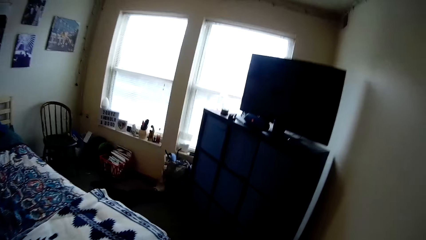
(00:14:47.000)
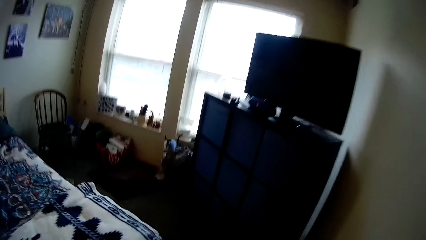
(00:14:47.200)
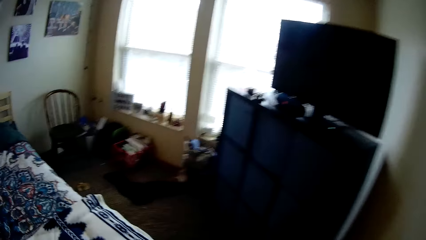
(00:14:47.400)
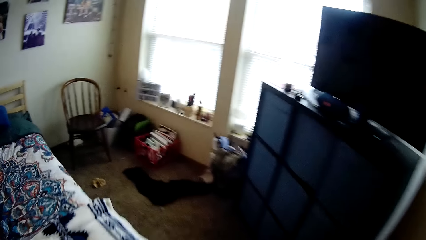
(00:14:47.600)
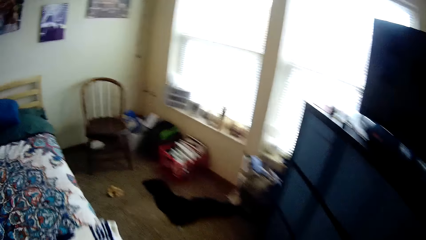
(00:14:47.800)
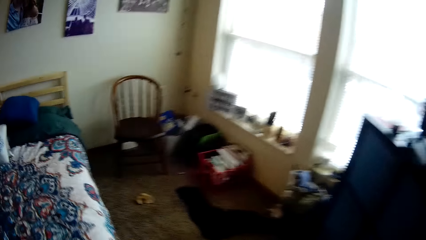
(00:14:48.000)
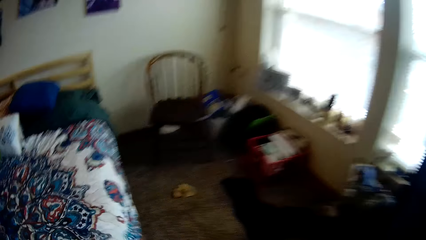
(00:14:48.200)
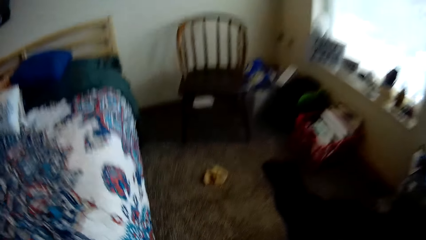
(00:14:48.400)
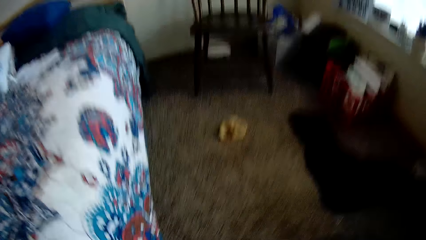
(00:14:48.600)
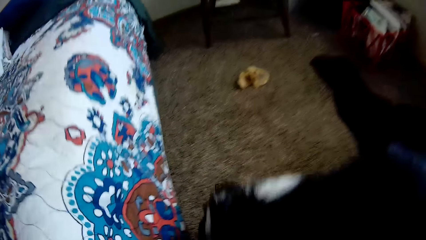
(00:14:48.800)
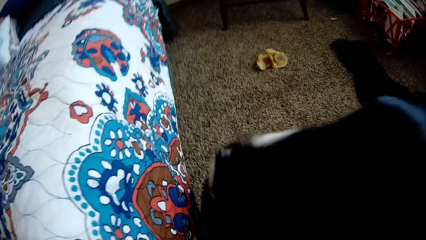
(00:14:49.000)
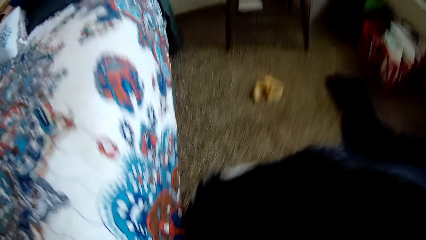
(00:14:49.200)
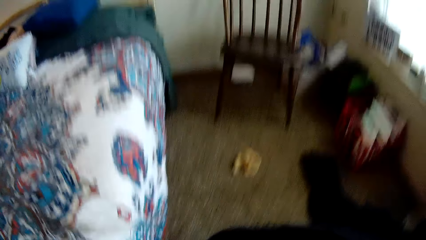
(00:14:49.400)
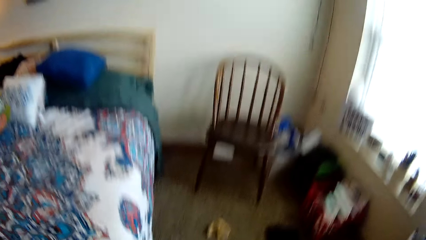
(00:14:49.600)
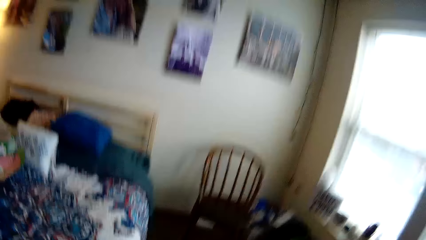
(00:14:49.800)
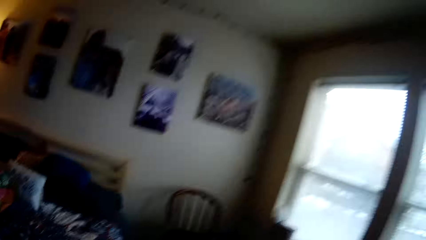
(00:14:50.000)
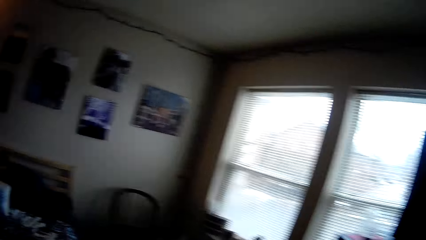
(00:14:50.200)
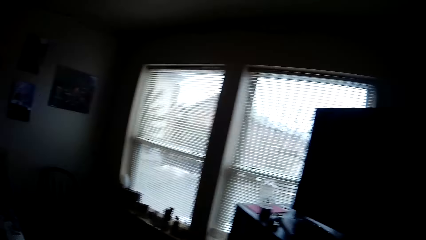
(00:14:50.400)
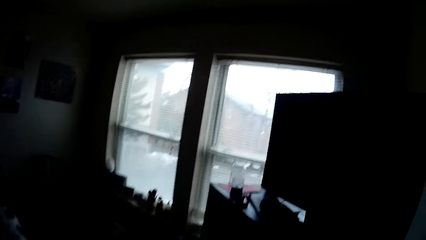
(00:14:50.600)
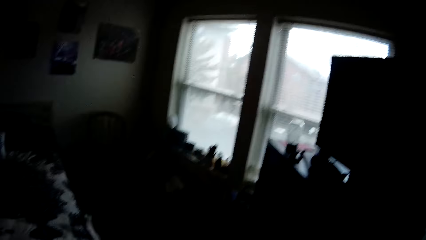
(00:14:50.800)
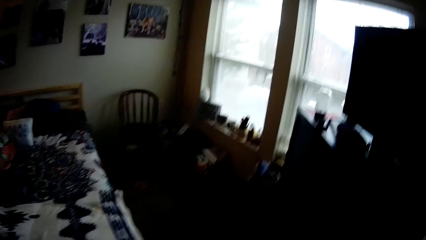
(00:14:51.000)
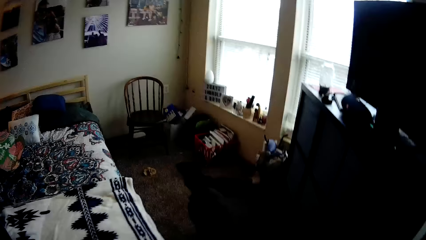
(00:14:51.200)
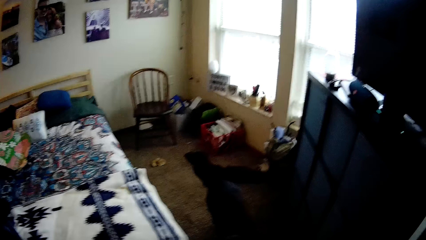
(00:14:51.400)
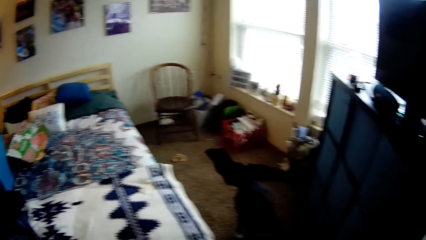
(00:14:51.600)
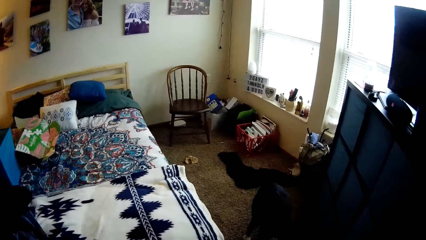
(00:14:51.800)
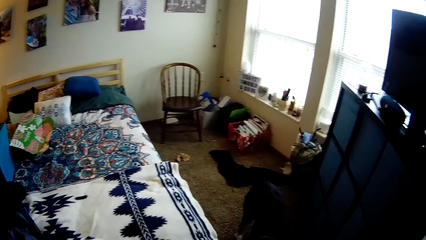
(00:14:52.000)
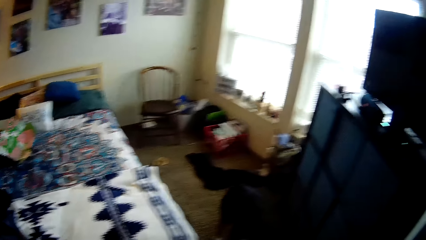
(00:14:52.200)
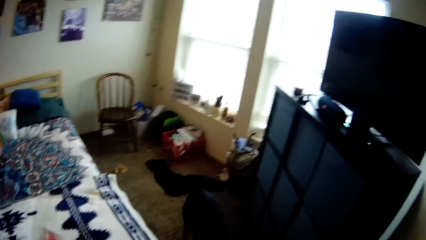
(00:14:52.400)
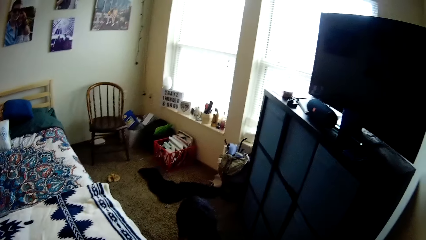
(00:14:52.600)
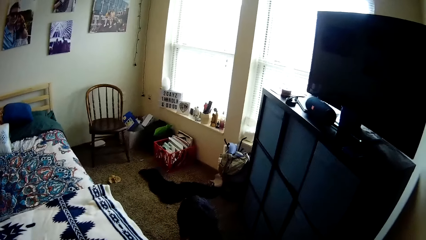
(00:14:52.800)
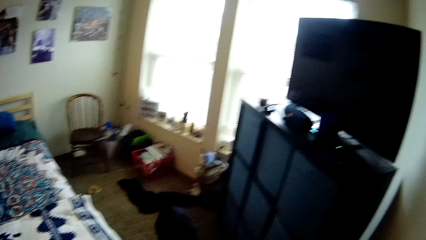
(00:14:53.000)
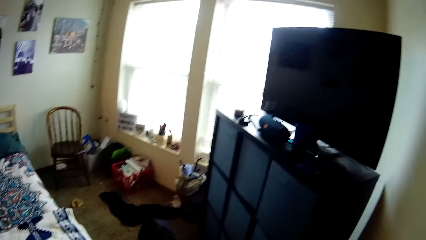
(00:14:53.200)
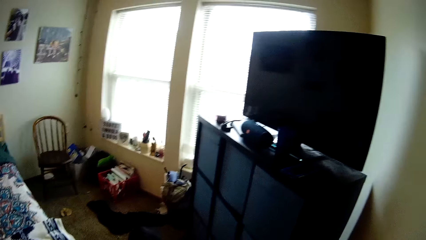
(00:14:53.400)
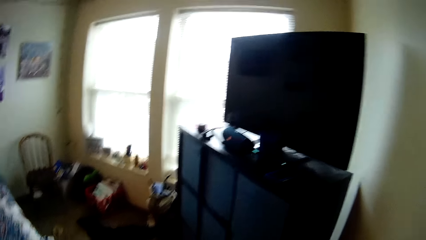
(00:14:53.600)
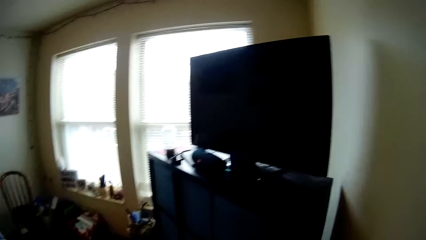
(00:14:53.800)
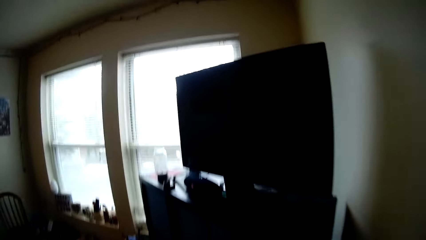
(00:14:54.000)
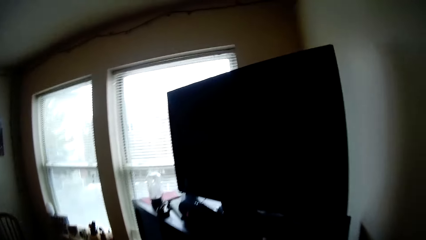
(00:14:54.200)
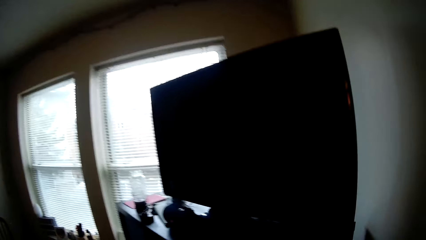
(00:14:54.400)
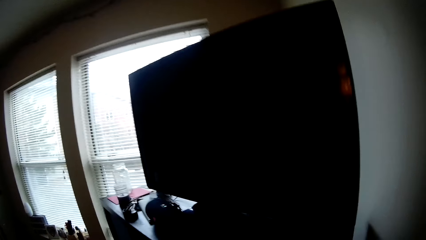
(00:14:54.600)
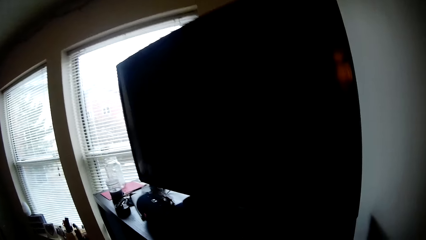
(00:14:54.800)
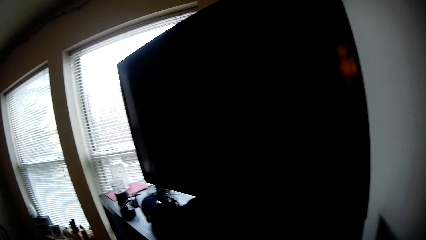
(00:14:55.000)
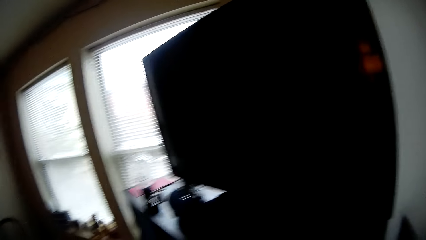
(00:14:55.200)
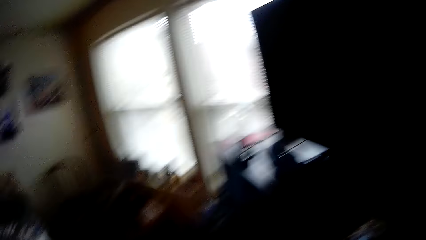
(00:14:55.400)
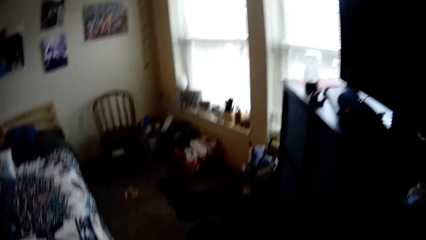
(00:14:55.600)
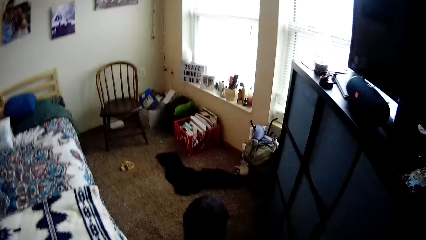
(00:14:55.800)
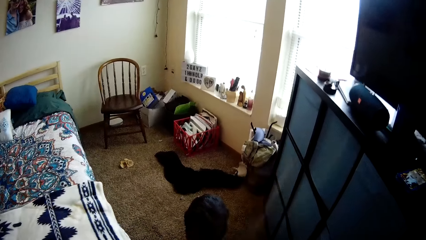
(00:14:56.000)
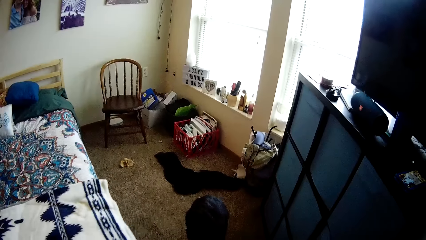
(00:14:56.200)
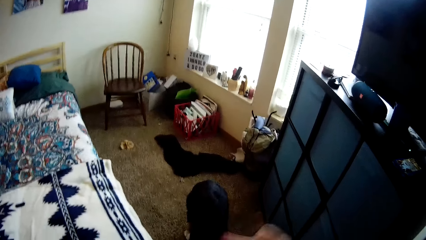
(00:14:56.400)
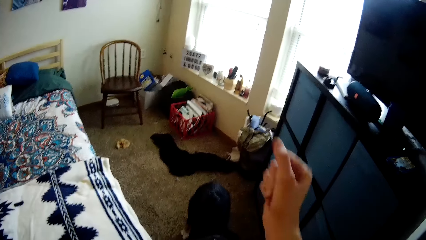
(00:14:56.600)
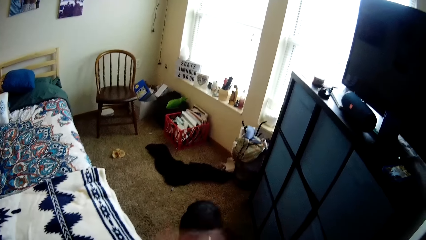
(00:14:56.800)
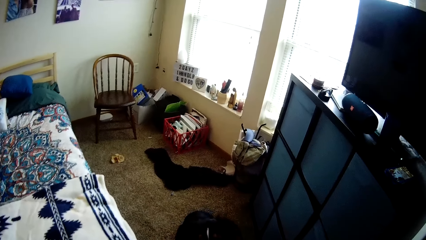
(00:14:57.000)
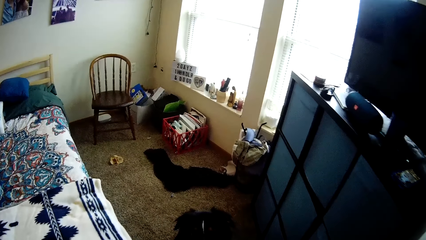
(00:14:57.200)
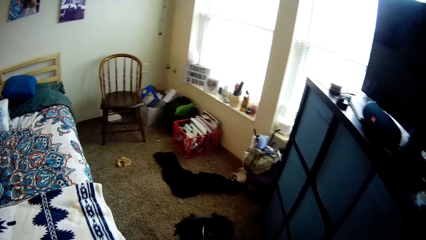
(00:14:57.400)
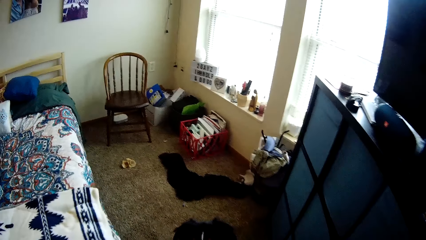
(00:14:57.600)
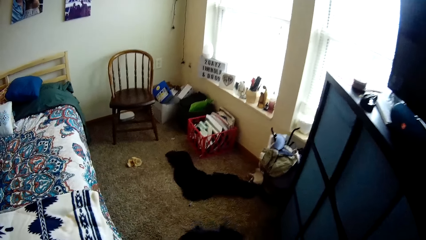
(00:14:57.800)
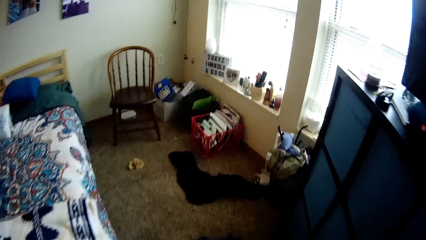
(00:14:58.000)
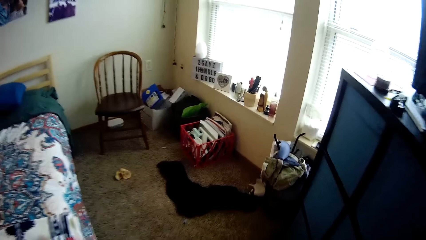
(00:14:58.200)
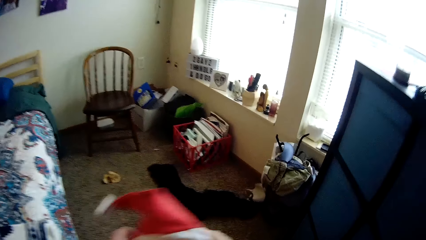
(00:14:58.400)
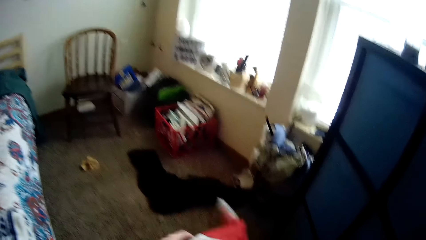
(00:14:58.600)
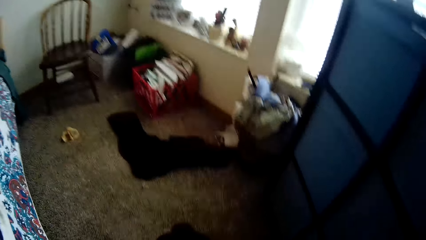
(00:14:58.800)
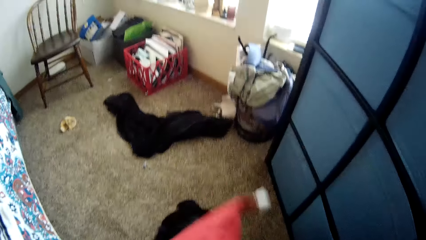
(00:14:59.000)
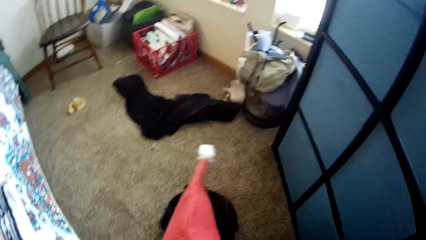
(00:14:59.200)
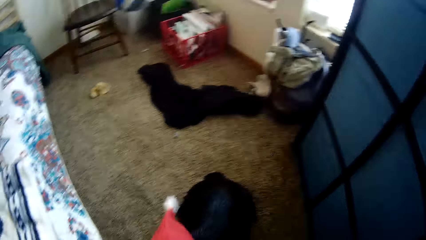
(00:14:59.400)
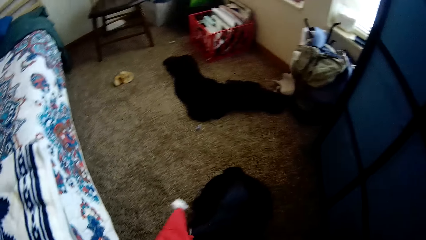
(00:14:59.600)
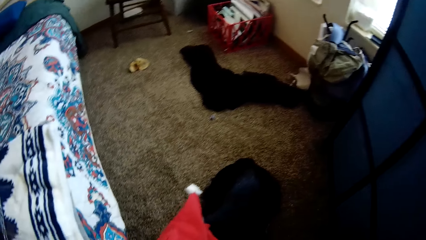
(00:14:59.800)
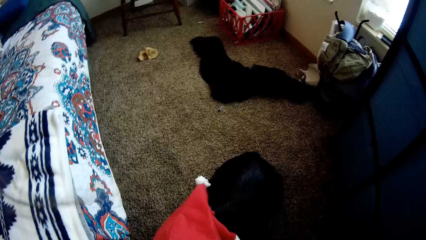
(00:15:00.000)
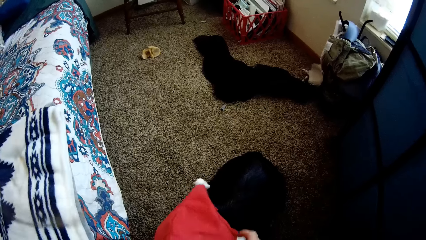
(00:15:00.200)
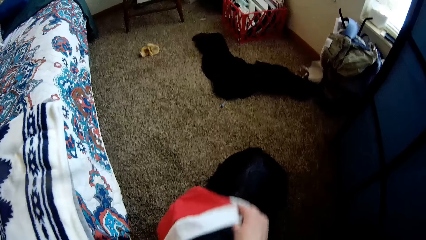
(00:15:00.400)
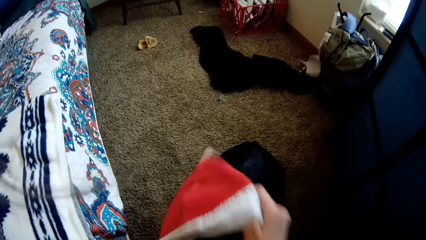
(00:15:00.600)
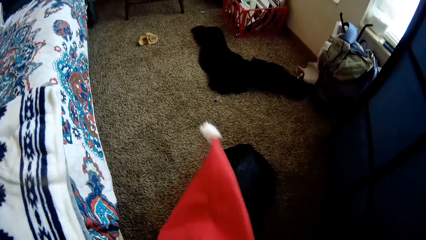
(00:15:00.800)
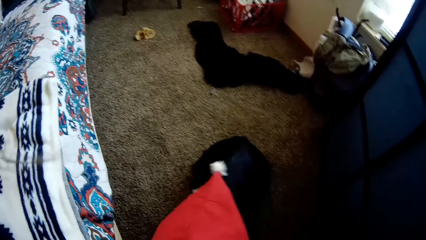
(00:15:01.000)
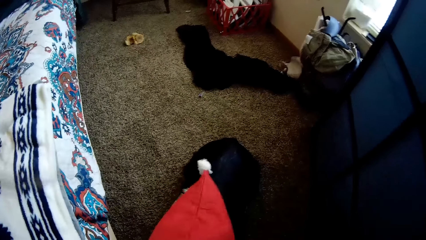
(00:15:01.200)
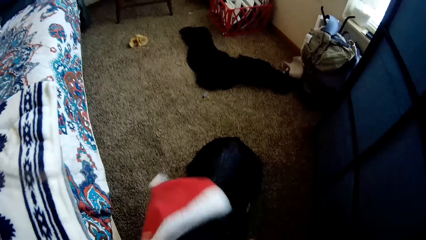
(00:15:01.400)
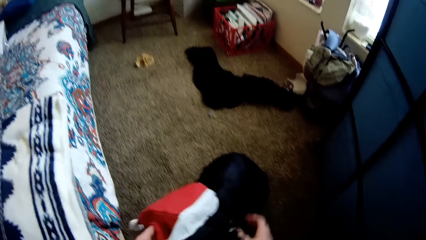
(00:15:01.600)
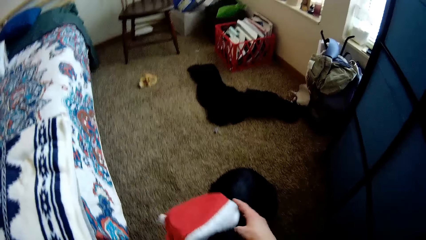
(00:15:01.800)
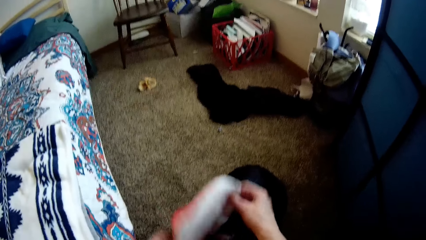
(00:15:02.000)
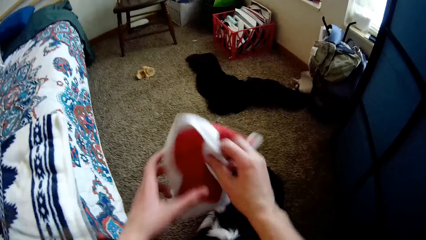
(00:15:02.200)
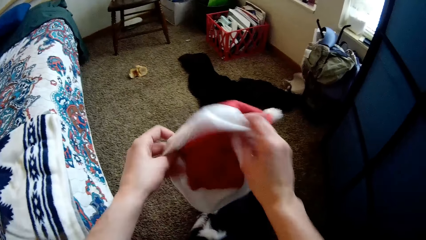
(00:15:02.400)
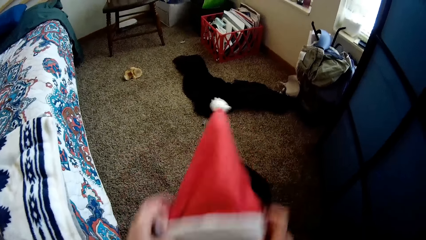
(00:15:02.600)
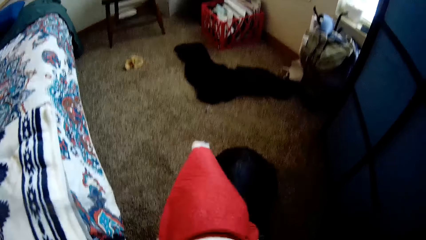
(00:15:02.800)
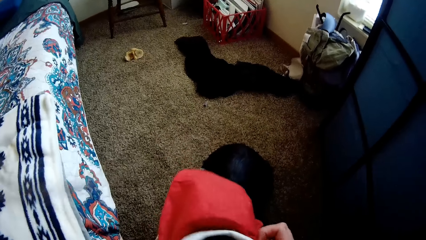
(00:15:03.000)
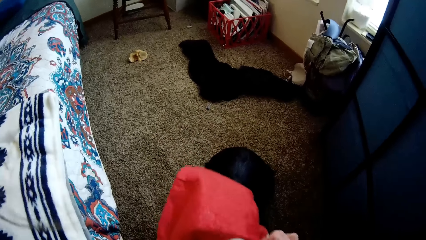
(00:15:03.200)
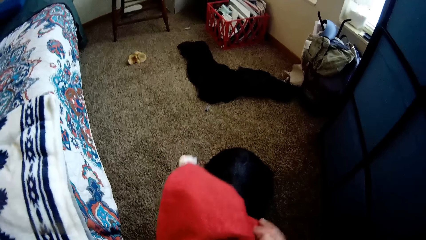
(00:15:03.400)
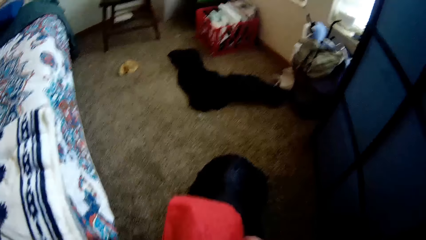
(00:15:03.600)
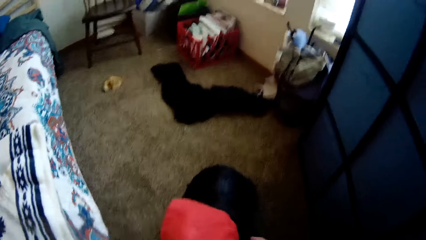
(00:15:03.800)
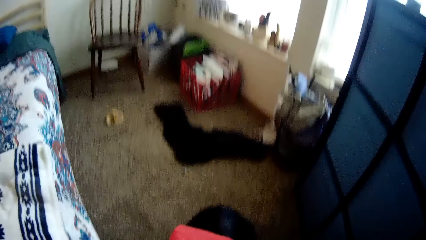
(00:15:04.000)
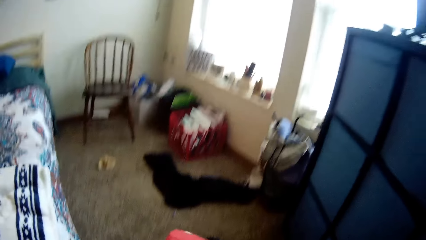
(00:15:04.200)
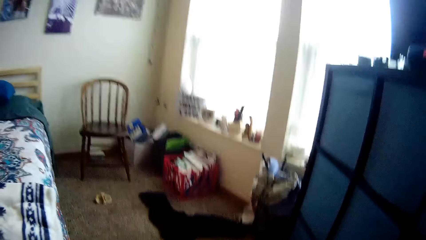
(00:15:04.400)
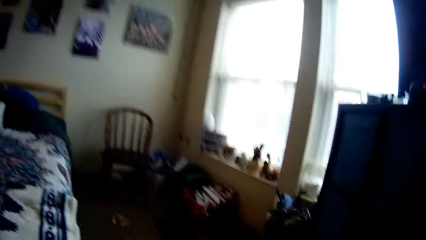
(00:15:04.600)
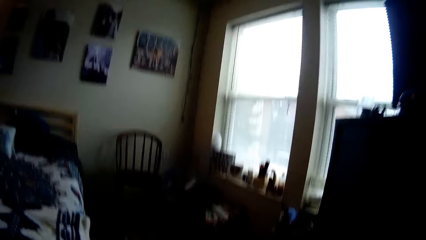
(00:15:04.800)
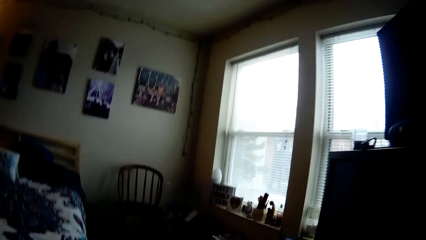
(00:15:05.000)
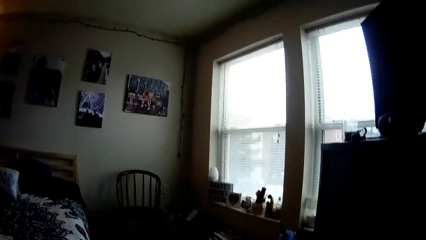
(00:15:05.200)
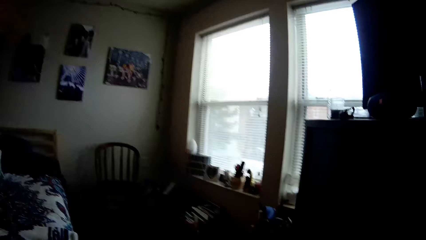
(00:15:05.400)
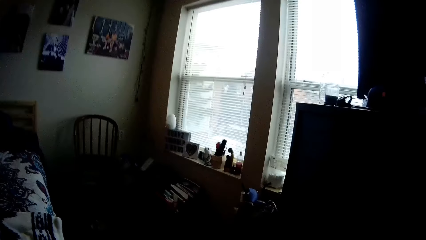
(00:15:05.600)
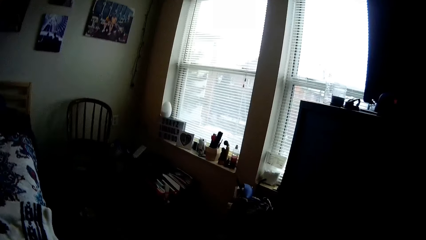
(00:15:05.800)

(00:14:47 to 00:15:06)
The camera wearer moves around the room. They look around the room. They move around the room. They play with the dog. They wear a Christmas cap on the dog's head with both hands. They play with the dog. They put the hat on the dog.
